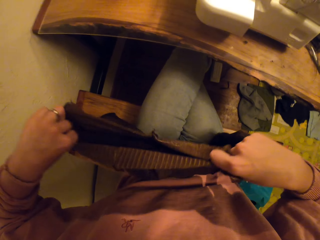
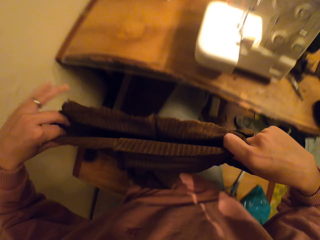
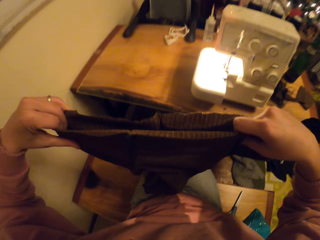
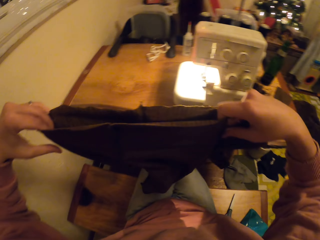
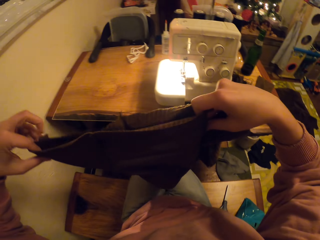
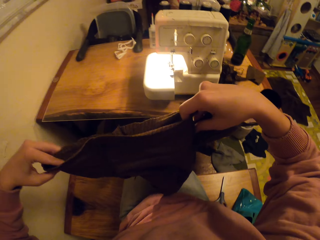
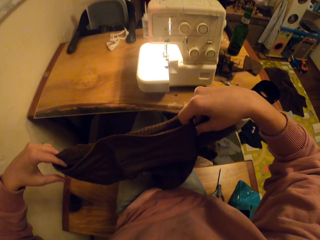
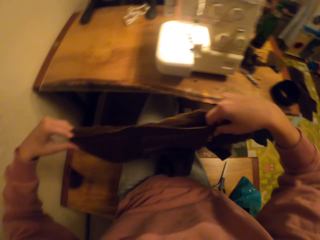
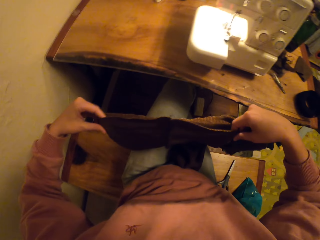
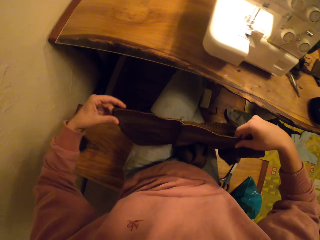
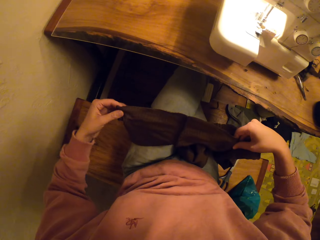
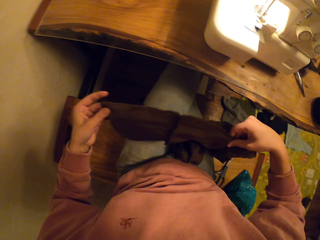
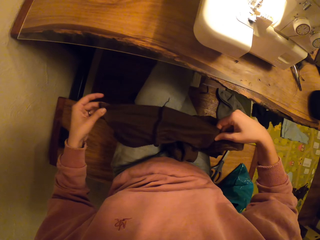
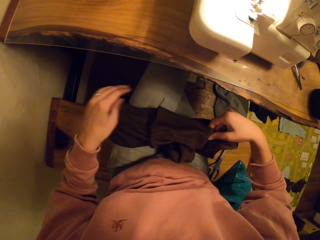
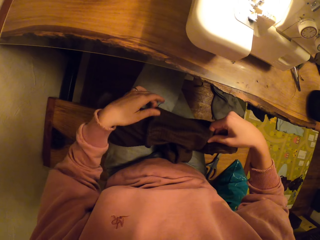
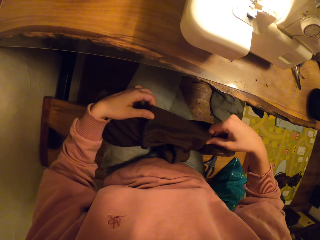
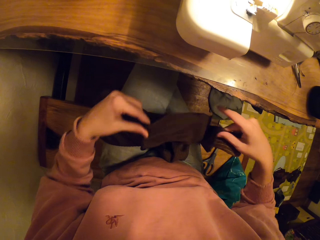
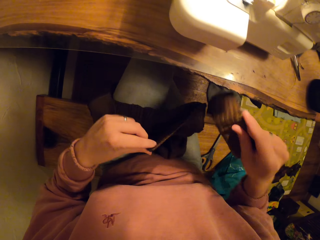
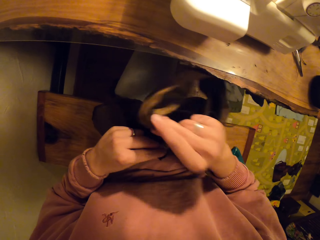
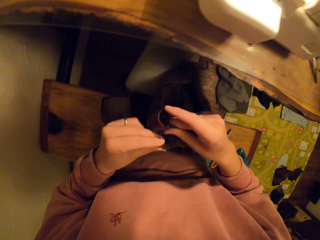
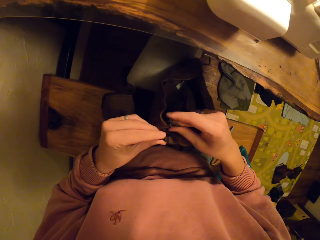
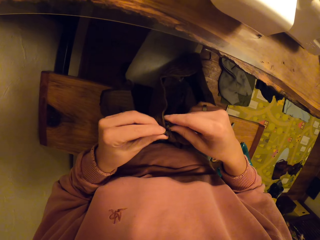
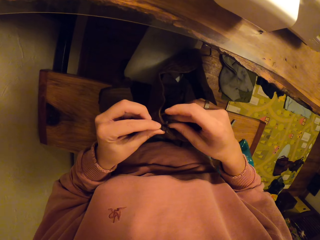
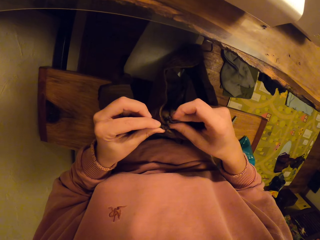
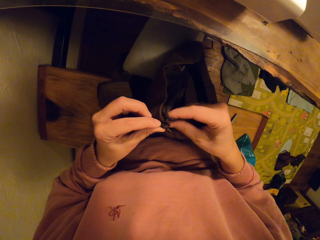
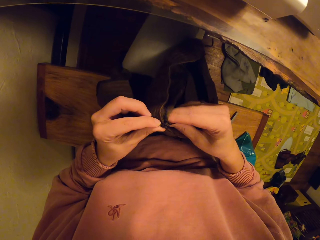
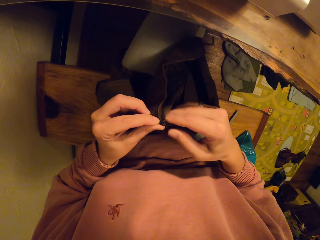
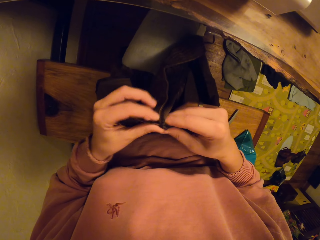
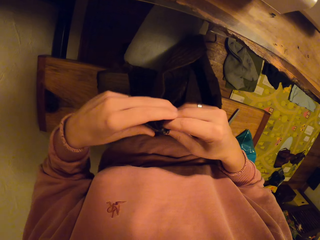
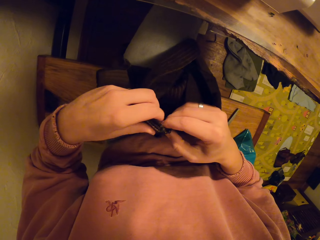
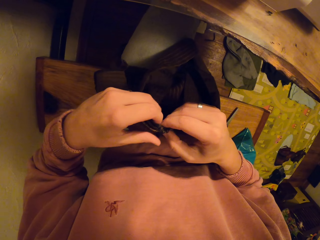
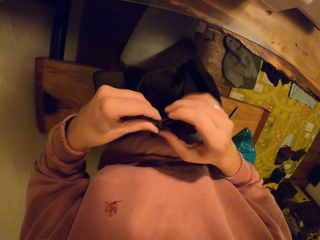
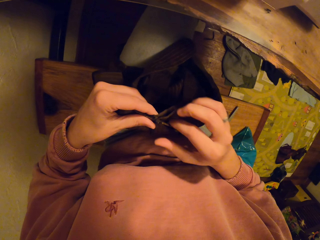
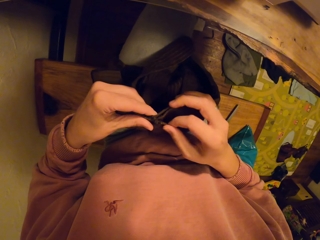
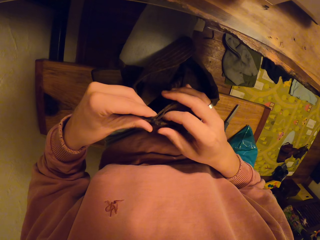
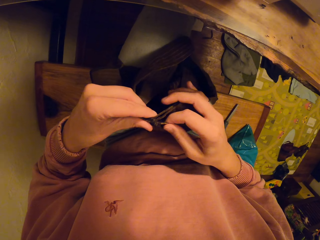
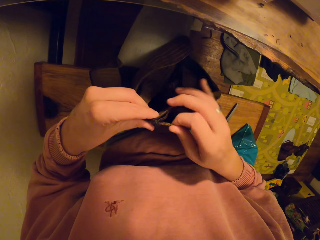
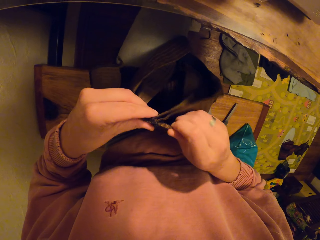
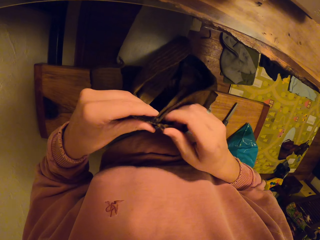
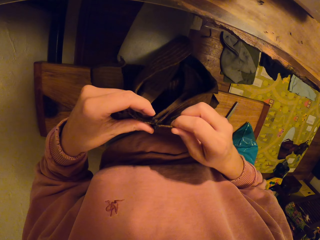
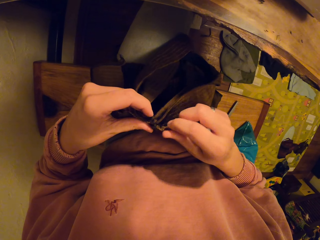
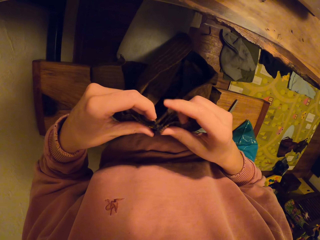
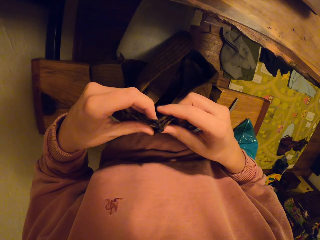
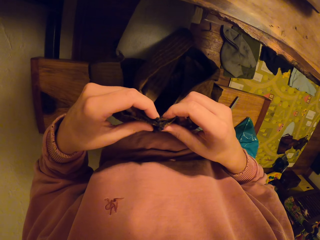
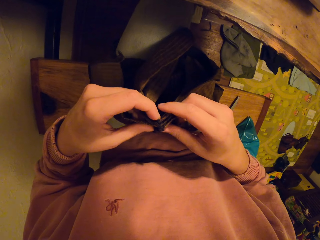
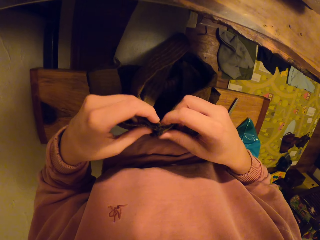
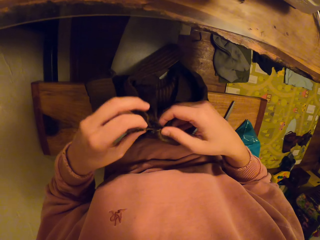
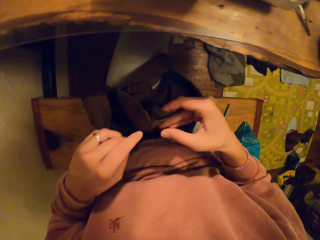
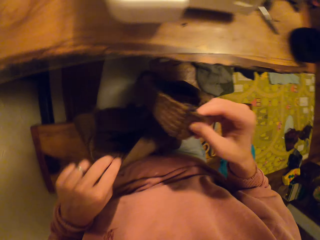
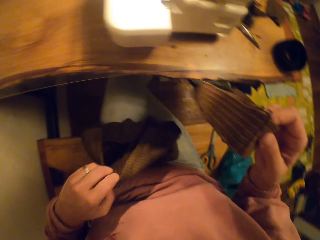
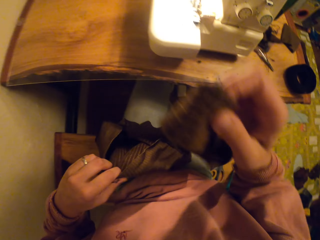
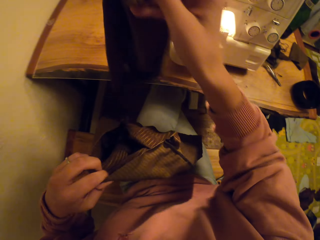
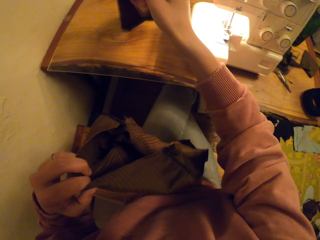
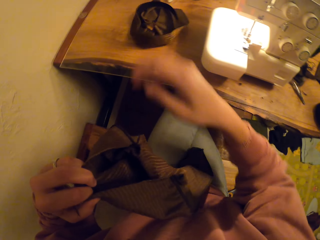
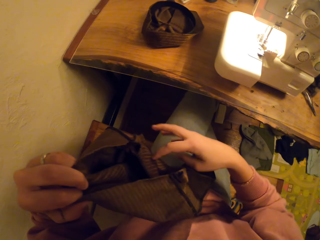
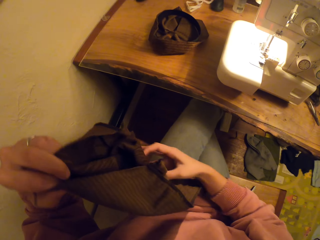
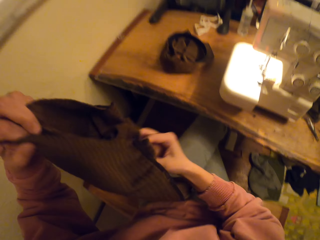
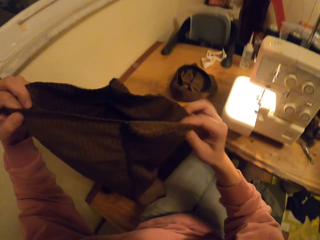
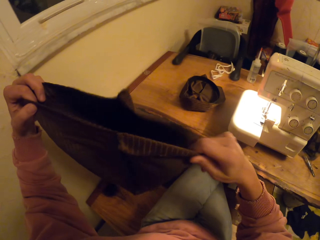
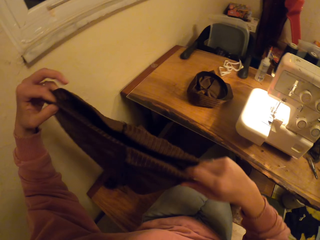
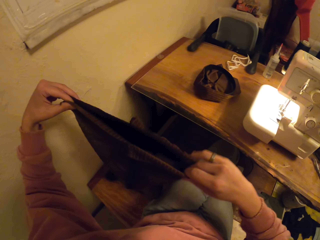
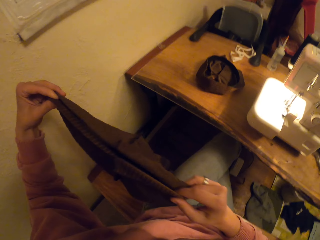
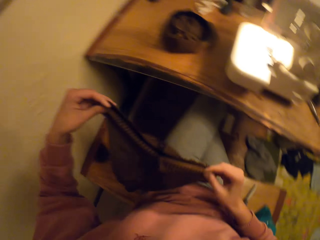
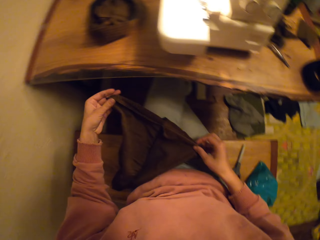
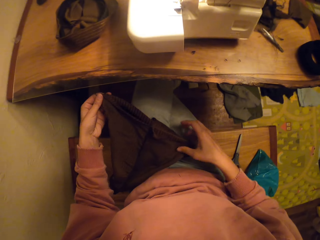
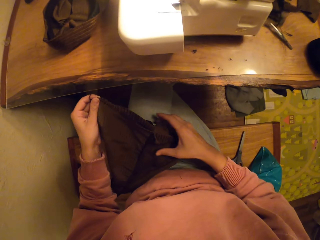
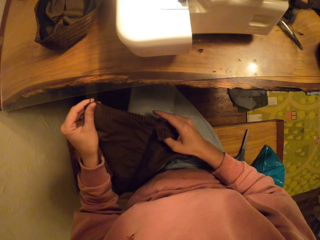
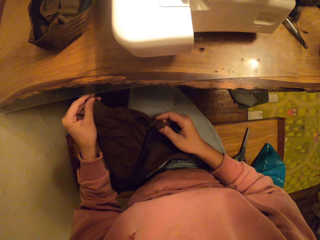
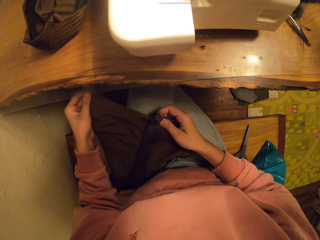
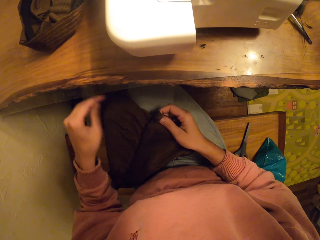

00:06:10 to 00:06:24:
The camera wearer holds up the fabric. They join two fabrics together. They put a piece of cloth on the table.

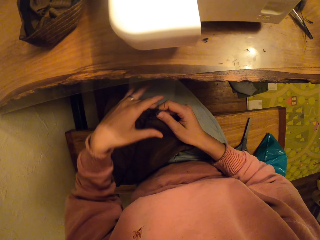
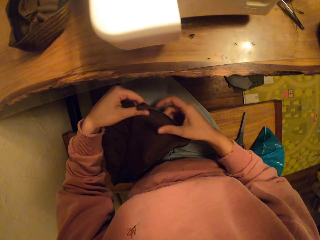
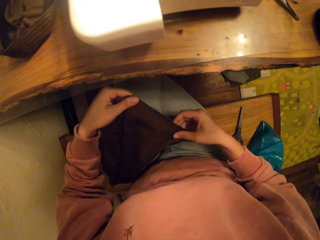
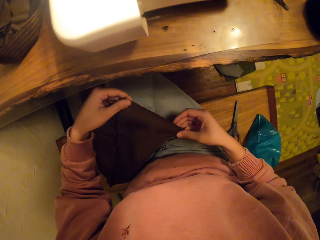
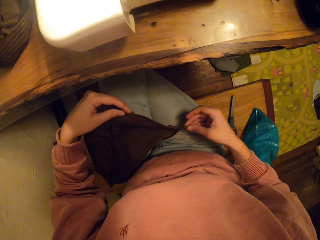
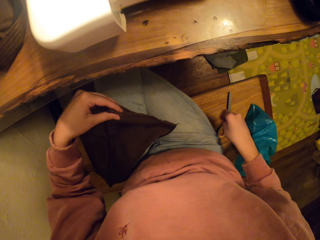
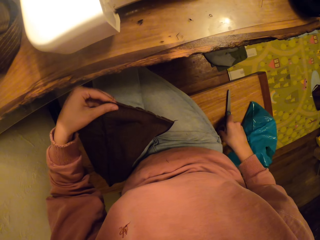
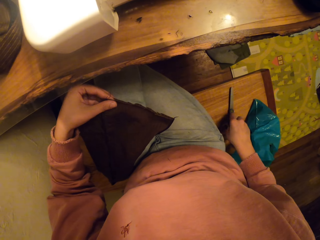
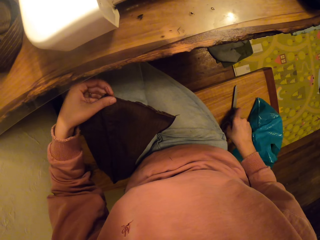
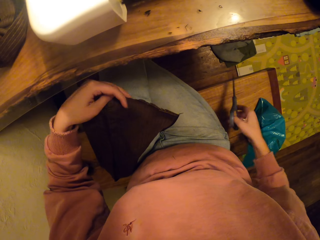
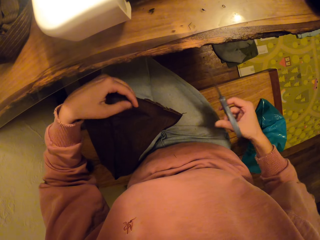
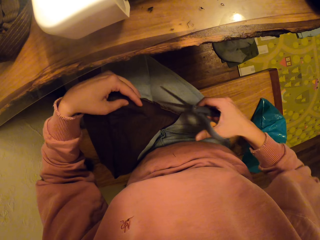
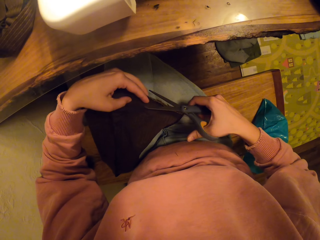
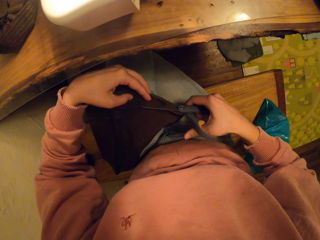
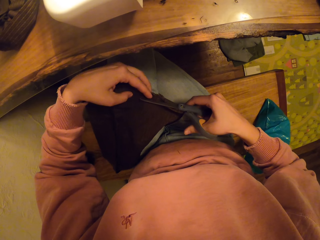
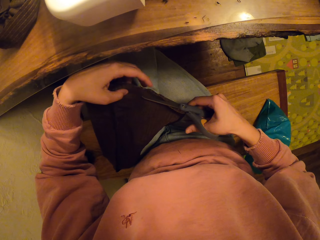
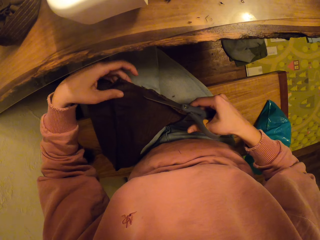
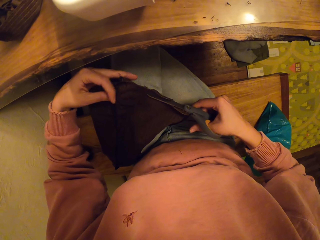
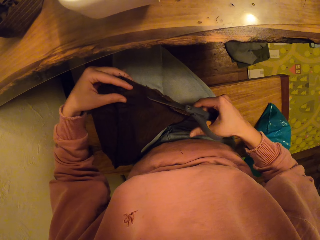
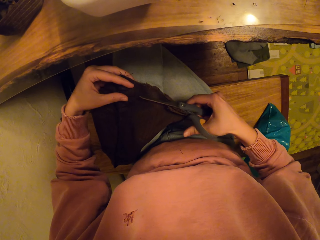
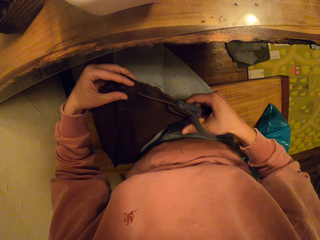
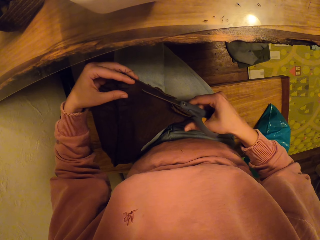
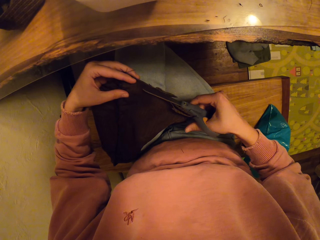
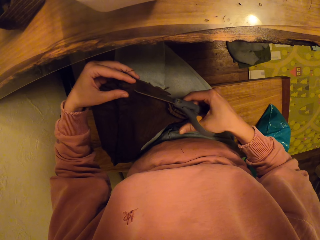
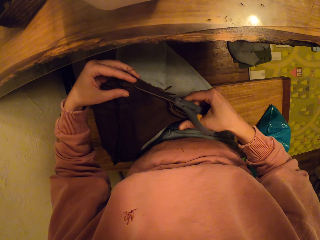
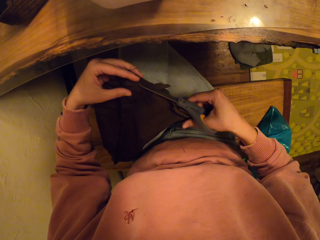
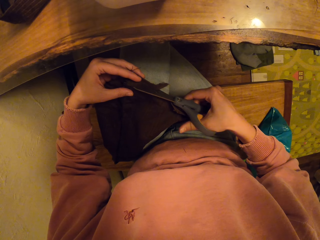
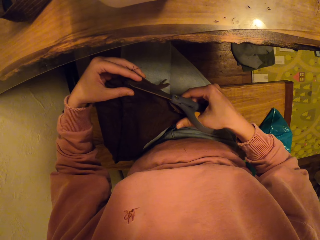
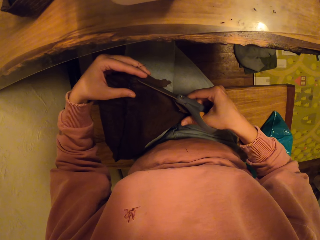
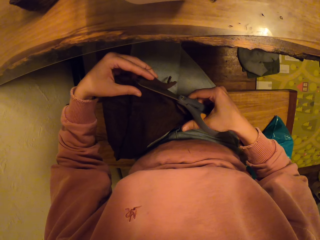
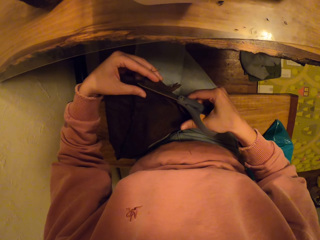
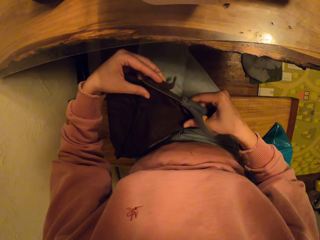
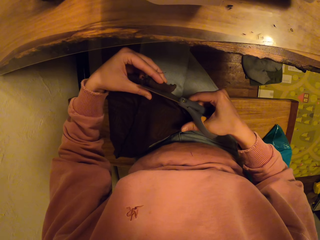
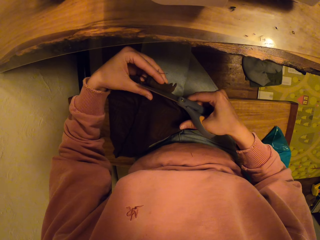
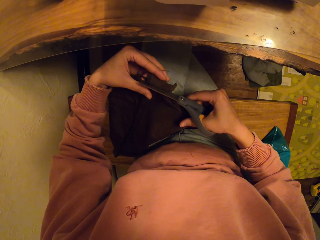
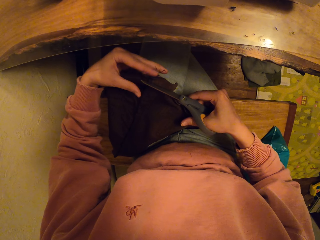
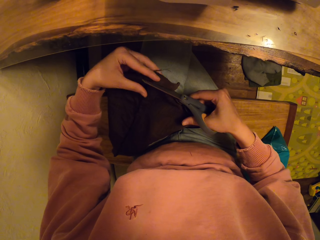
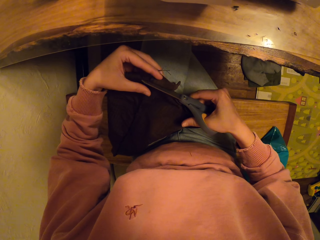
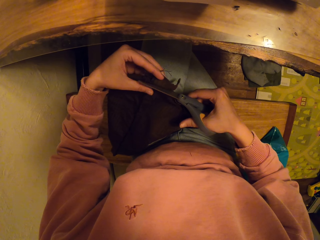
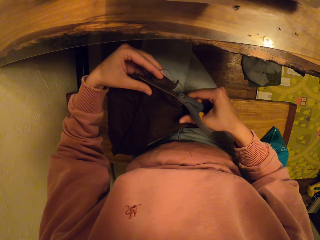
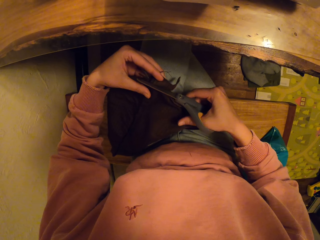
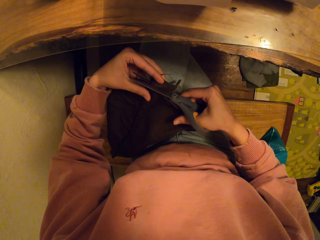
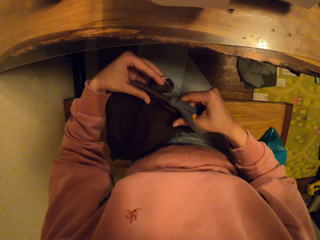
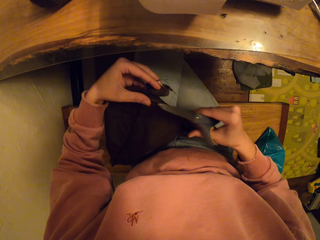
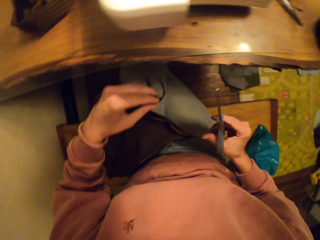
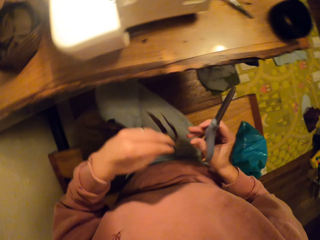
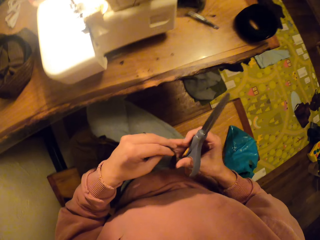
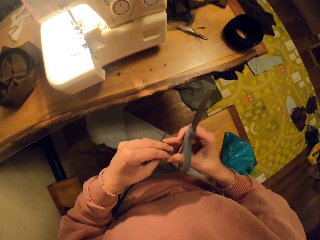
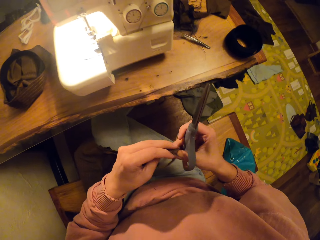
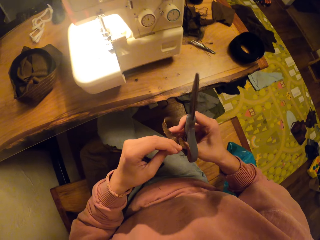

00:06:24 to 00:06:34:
The camera wearer picks up the scissors. They cut the cloth using the scissors.
